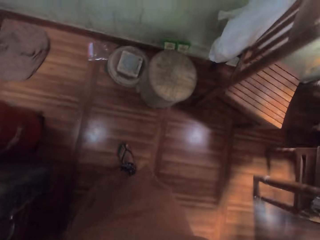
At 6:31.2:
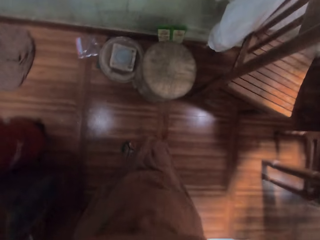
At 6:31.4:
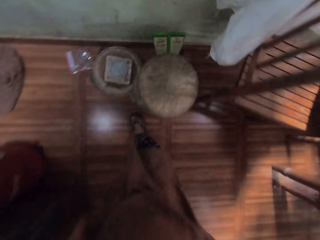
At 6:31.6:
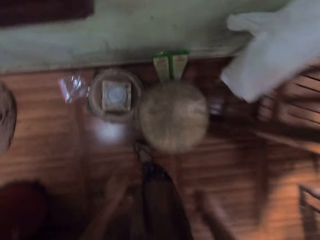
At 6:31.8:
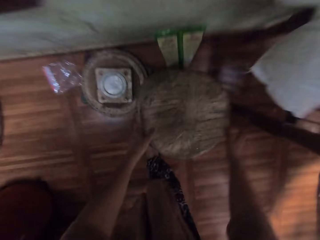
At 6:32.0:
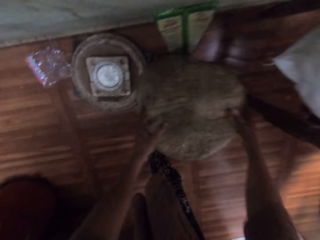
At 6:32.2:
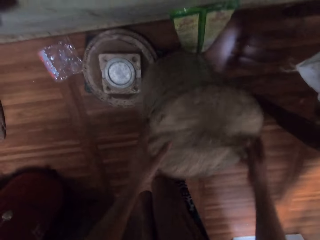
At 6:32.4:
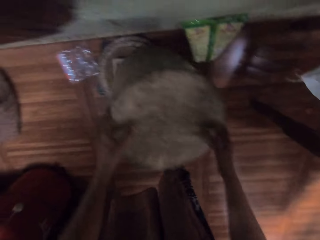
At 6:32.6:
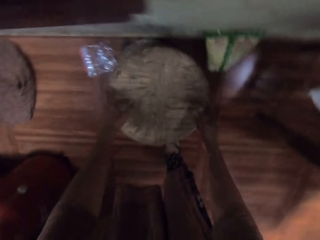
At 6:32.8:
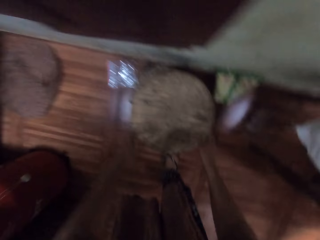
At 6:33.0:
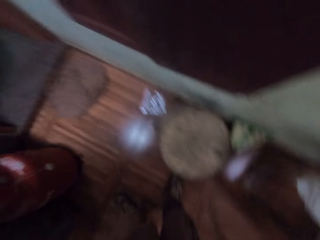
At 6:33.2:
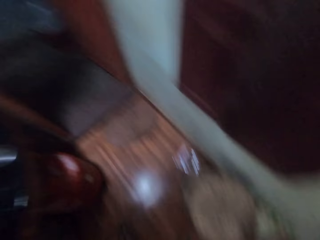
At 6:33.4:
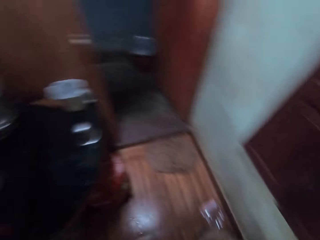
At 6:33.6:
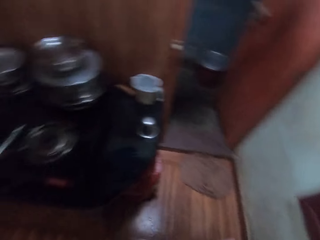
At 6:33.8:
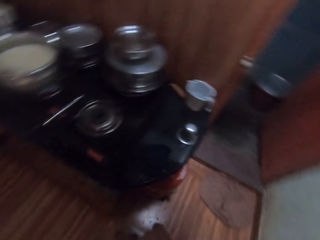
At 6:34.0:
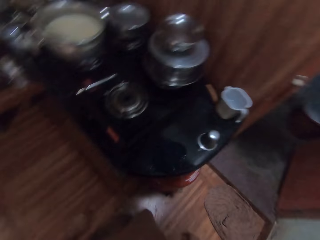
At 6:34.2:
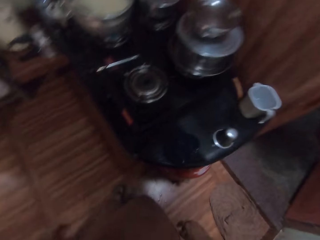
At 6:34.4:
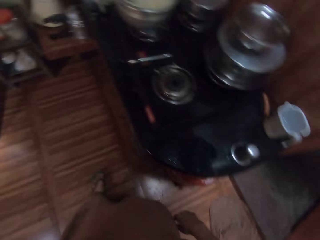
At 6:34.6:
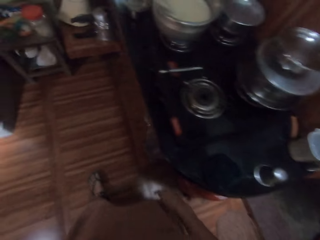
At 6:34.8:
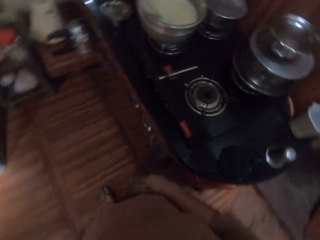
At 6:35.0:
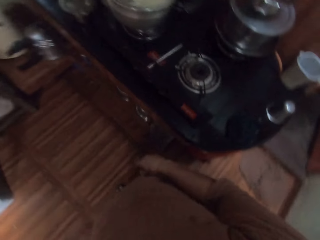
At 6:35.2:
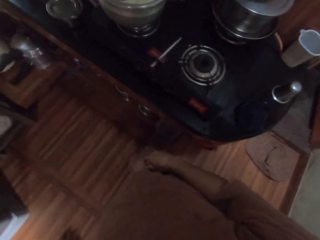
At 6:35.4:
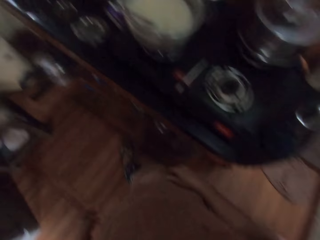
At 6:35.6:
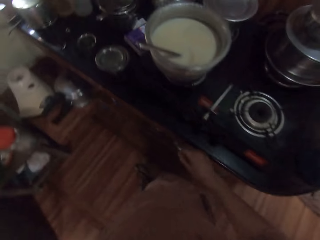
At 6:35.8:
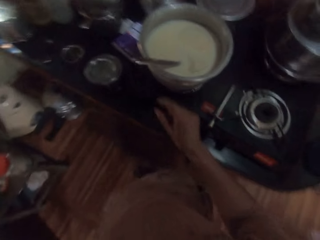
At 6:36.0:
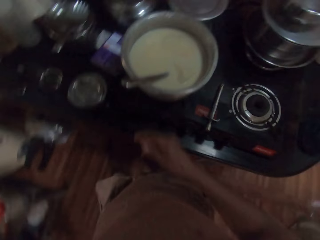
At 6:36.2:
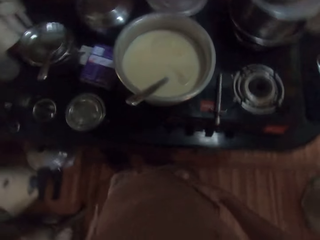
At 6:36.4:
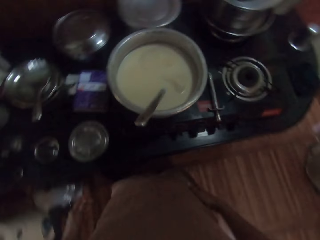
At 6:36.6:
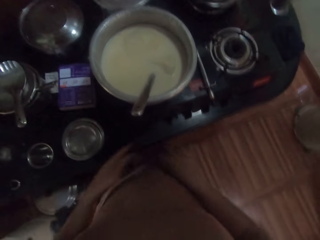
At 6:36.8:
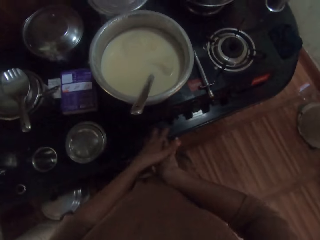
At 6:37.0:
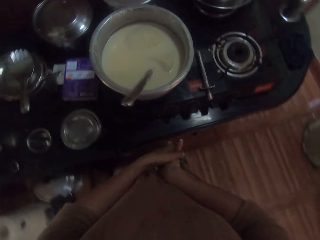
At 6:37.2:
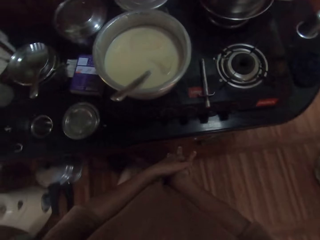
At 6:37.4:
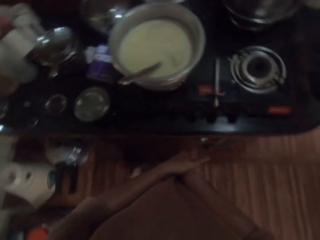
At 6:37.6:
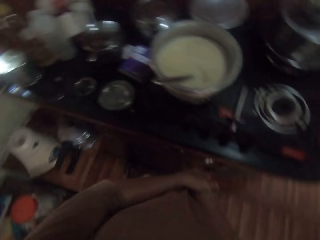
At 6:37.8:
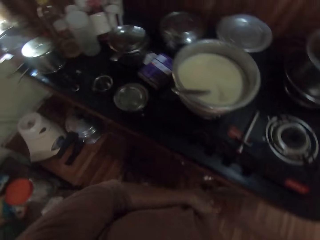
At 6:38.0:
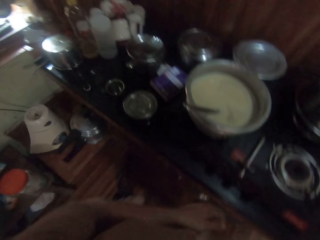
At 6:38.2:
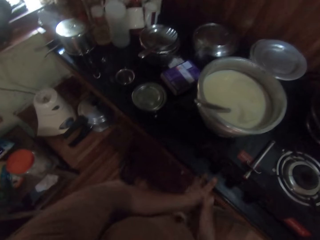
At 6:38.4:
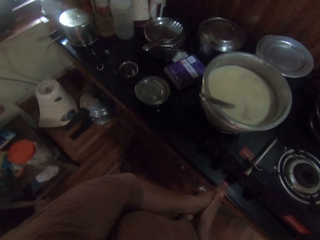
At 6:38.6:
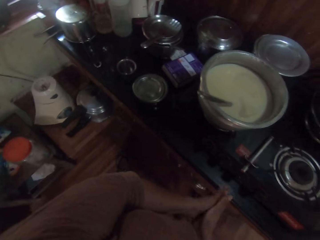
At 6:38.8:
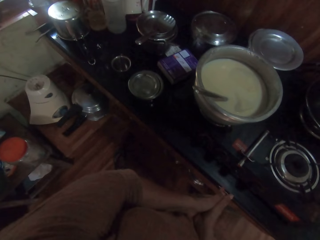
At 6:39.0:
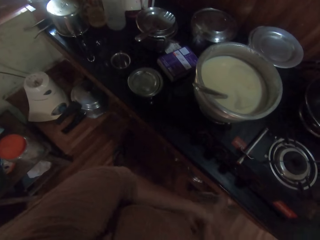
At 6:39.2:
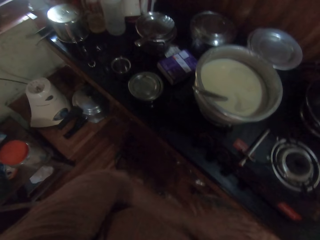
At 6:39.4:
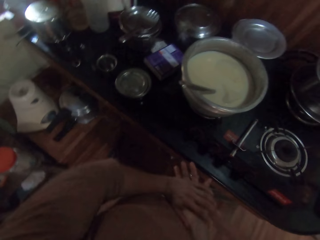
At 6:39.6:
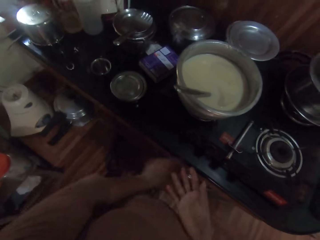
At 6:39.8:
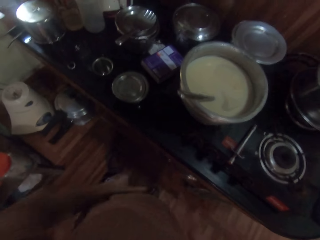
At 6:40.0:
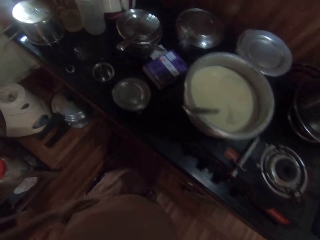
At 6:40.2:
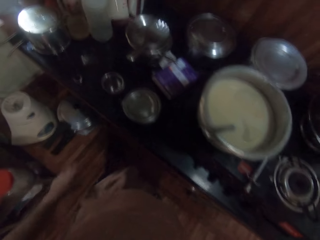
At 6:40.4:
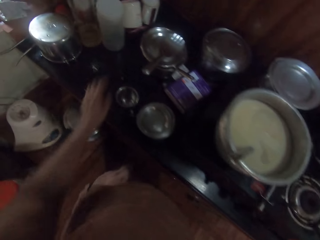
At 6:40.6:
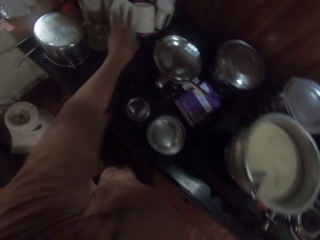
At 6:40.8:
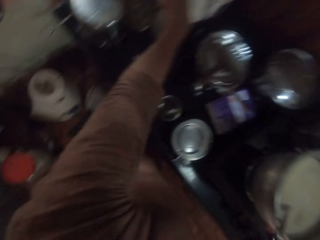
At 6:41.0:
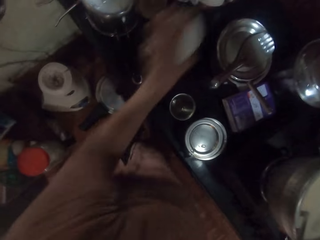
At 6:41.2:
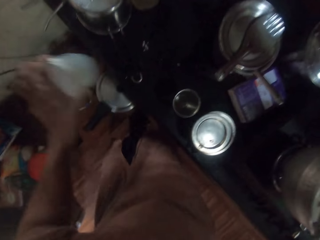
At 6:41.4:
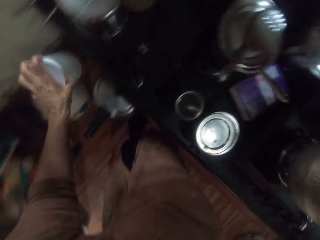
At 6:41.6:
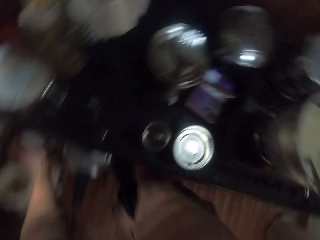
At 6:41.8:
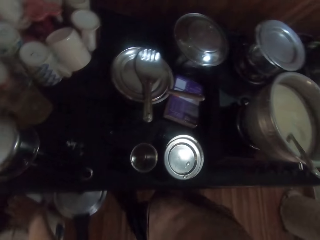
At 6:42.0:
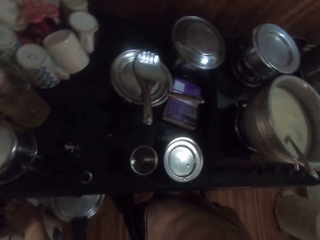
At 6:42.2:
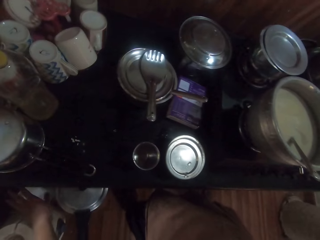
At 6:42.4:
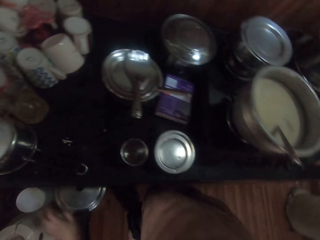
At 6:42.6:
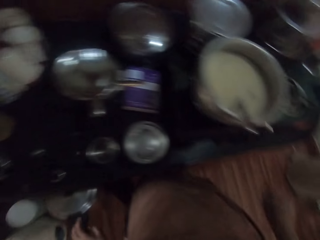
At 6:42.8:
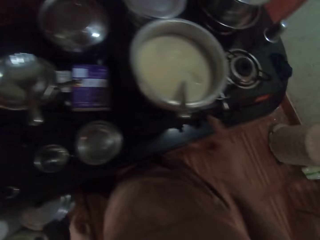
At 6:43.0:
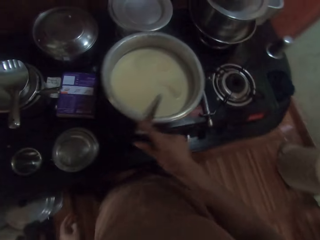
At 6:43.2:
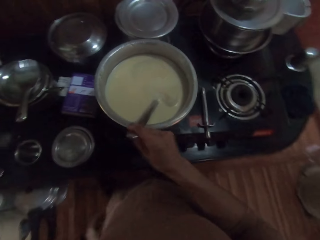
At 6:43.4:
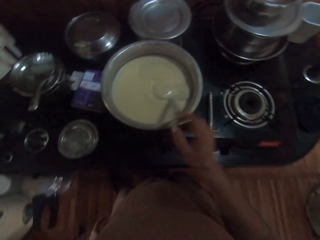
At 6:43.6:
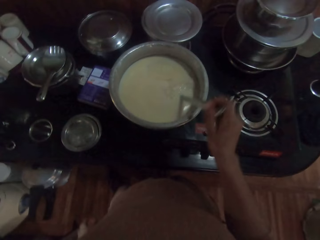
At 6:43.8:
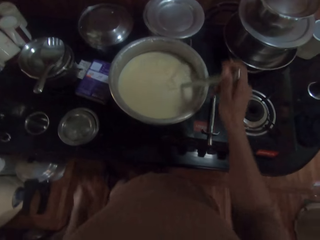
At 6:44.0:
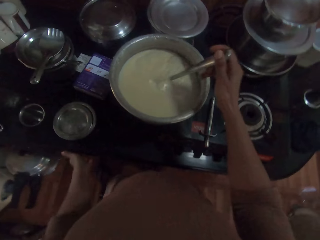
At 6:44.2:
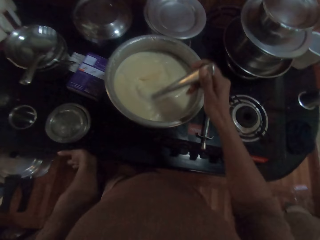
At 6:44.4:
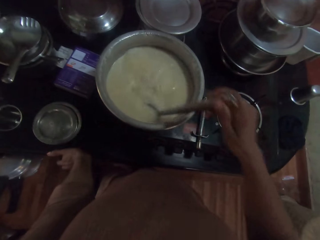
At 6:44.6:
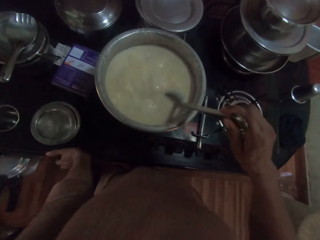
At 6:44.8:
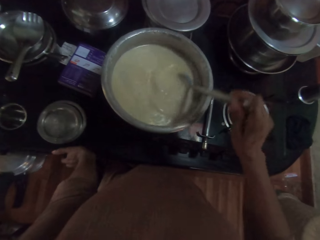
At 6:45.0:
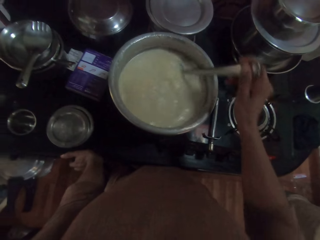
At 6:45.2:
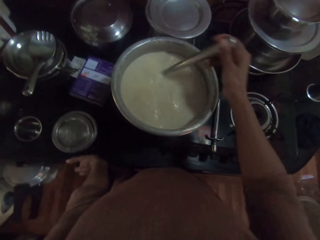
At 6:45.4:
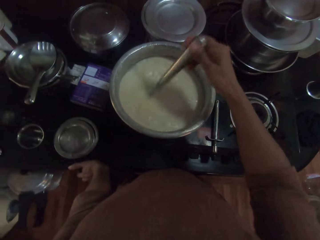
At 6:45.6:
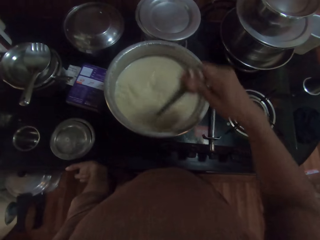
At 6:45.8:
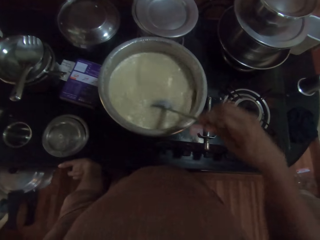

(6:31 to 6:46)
The camera wearer moves a stool on the floor with both hands. She looks around. She rubs her hands. She picks a cup from the kitchen counter with her left hand. She drops the cup on the stool with her left hand. She picks the spoon in the pot on the cooker with her right hand. She stirs the liquid in the pot on the cooker with the spoon in her right hand.

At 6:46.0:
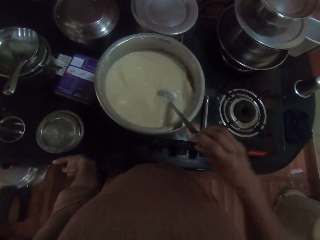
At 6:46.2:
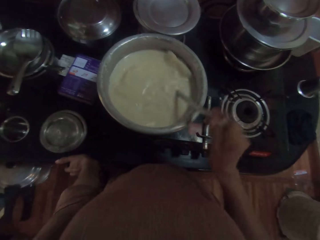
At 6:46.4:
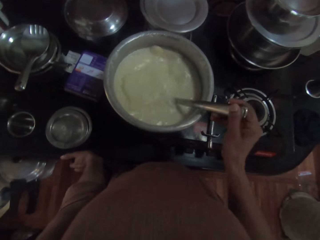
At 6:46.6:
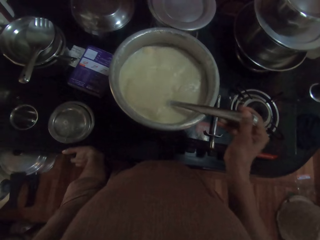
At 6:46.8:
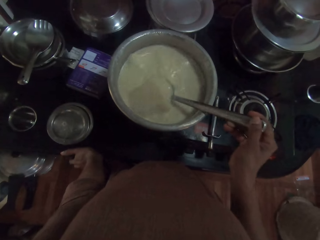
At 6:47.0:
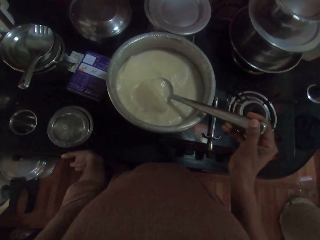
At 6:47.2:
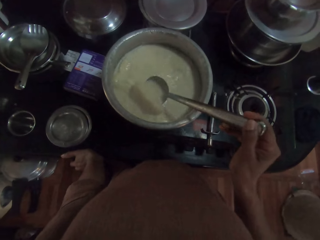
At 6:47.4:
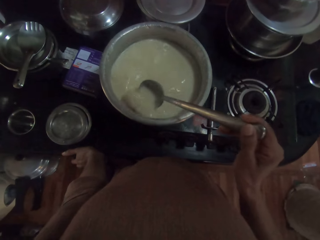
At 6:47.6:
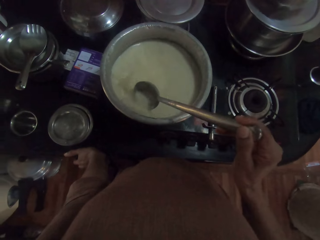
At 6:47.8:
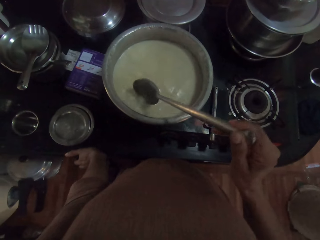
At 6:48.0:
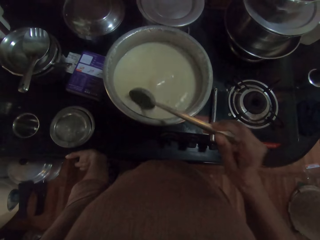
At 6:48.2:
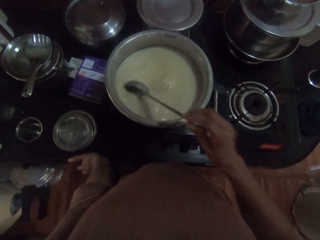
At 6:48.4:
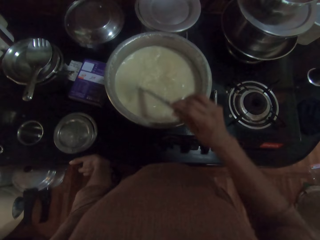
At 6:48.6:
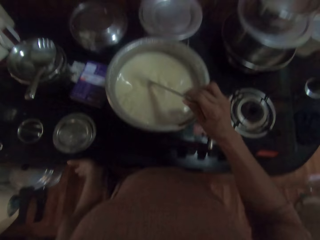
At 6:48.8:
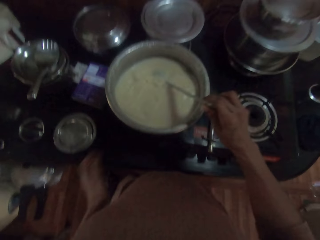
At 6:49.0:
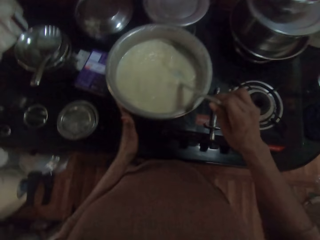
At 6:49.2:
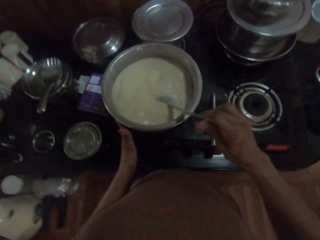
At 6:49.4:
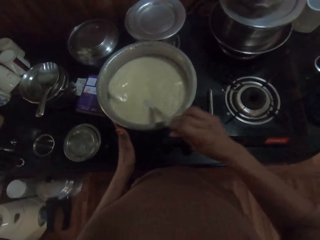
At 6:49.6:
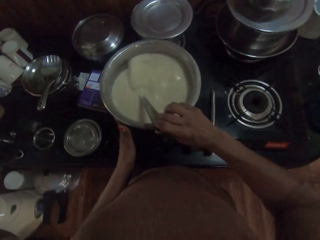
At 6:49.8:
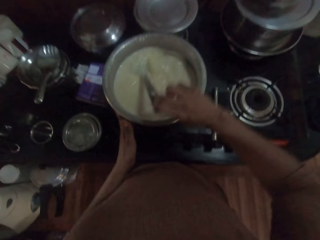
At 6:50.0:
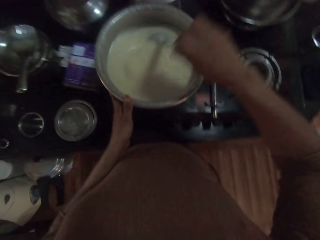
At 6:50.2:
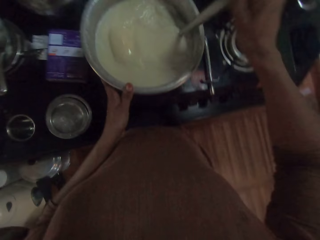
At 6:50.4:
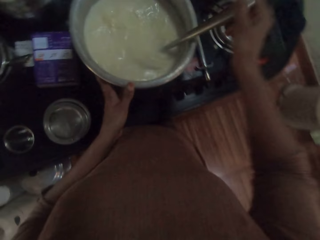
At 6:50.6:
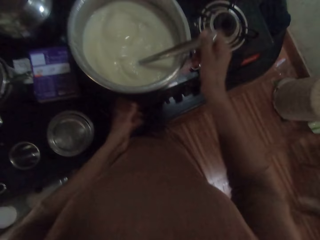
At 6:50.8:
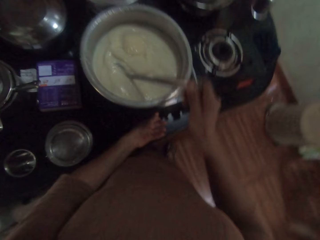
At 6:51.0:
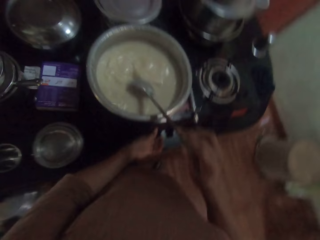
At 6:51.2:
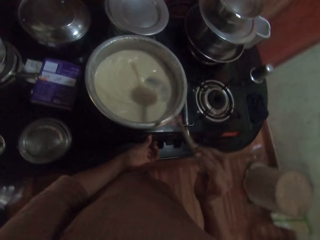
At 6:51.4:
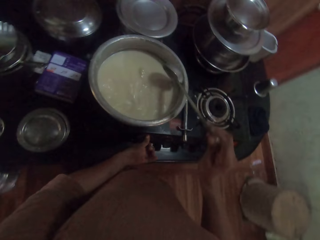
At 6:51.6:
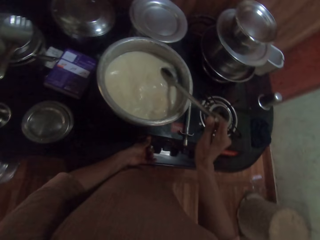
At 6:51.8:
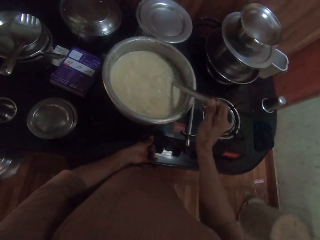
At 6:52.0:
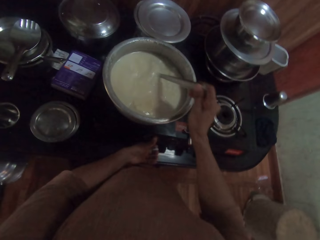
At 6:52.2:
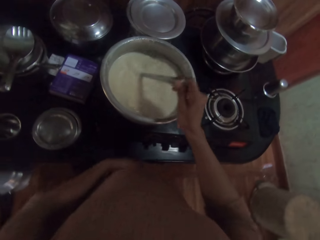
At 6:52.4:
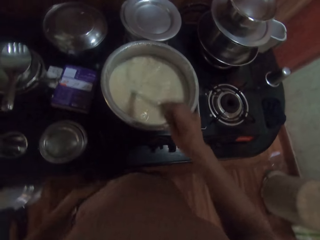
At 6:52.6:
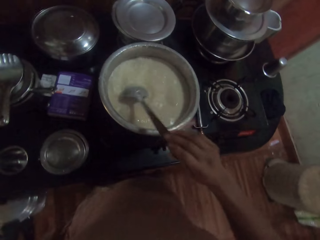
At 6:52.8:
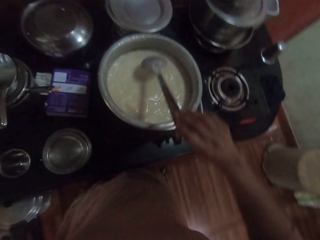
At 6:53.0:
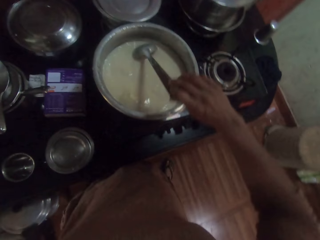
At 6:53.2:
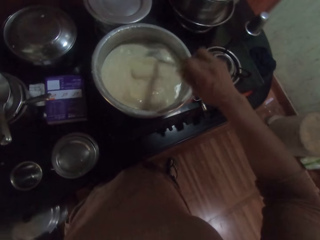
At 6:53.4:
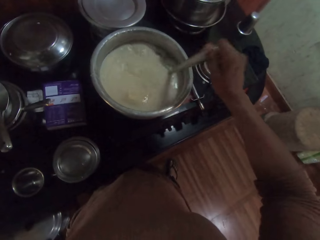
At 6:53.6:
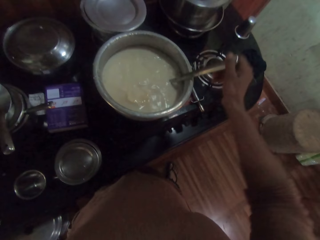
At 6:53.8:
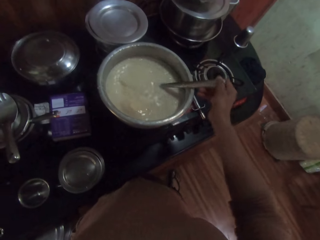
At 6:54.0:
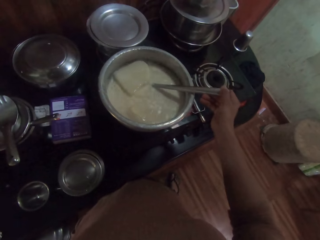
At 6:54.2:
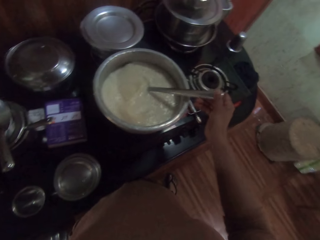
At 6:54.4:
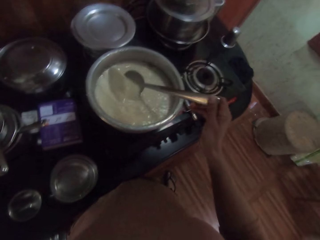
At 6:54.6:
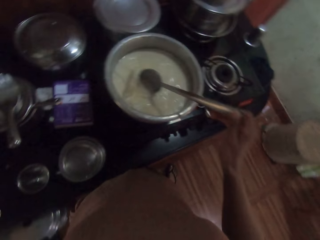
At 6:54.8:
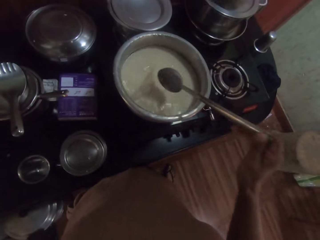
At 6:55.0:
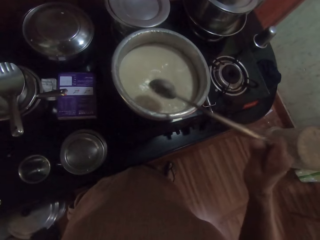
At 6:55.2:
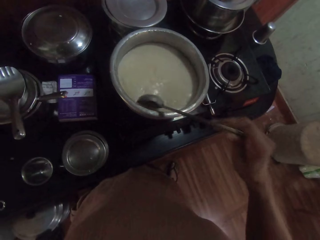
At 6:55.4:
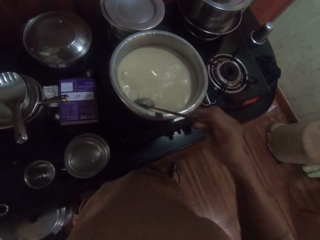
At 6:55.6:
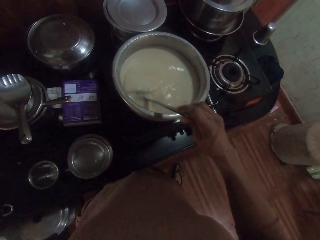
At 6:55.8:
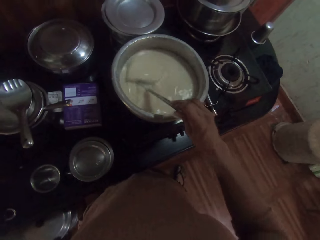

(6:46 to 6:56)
The camera wearer touches the pot on the cooker with her left hand. She operates the stove.
